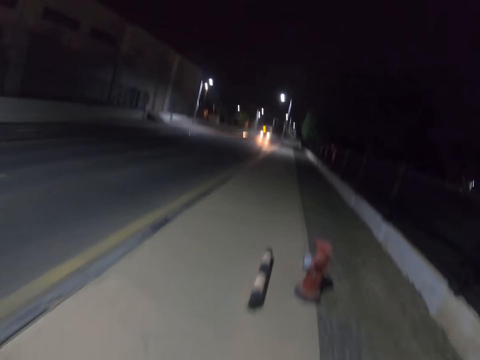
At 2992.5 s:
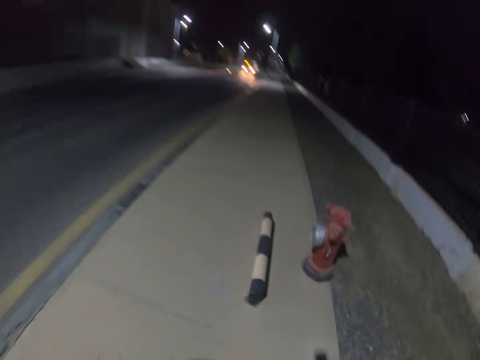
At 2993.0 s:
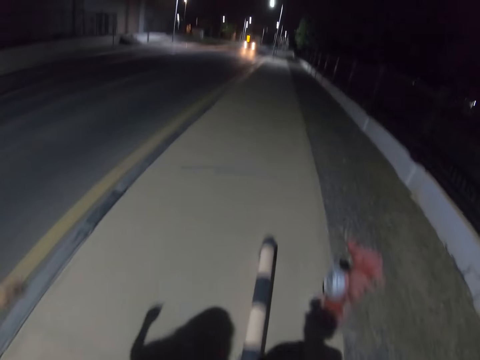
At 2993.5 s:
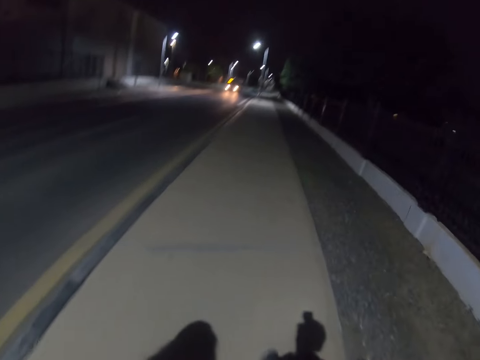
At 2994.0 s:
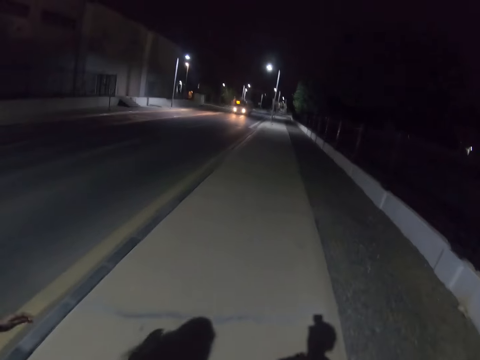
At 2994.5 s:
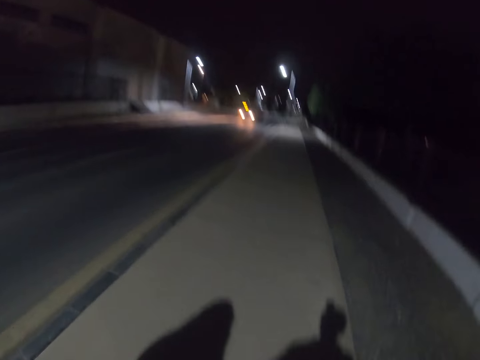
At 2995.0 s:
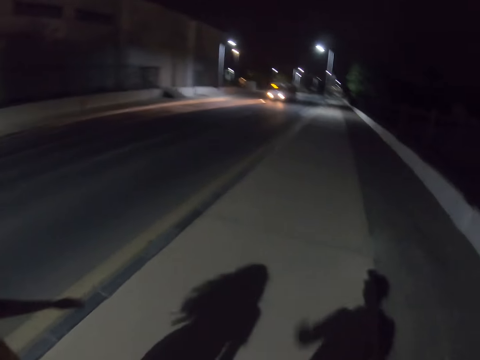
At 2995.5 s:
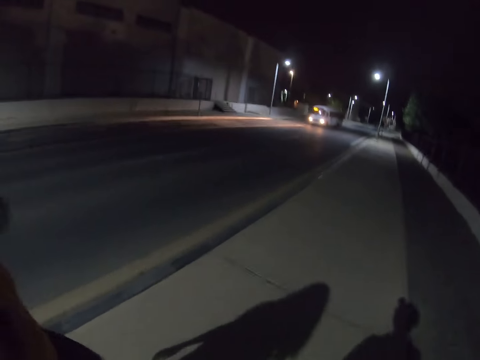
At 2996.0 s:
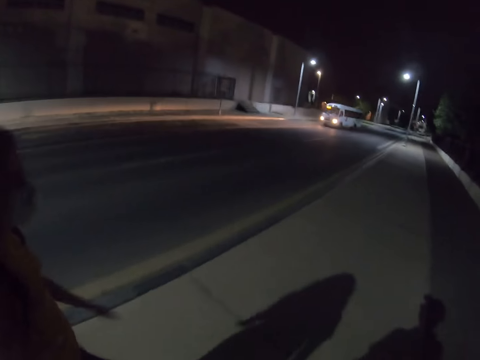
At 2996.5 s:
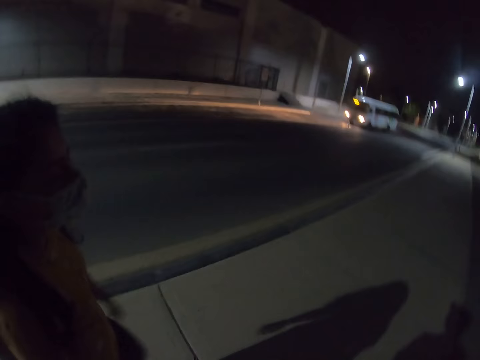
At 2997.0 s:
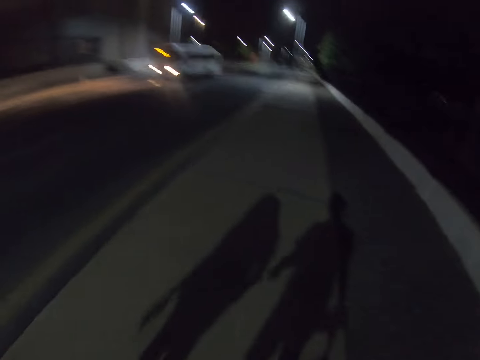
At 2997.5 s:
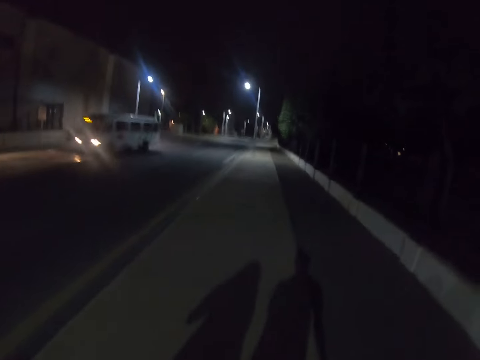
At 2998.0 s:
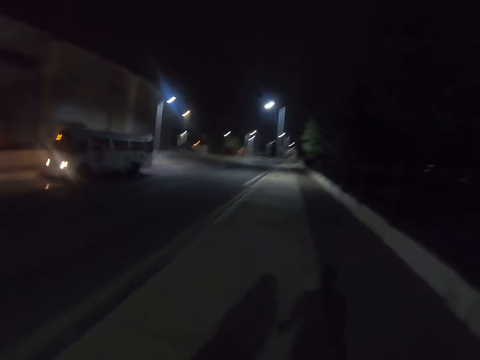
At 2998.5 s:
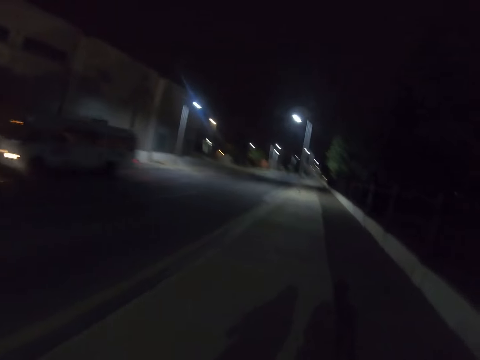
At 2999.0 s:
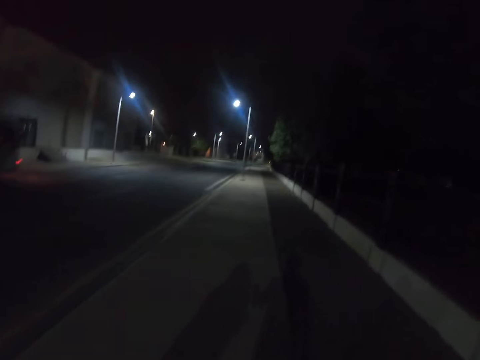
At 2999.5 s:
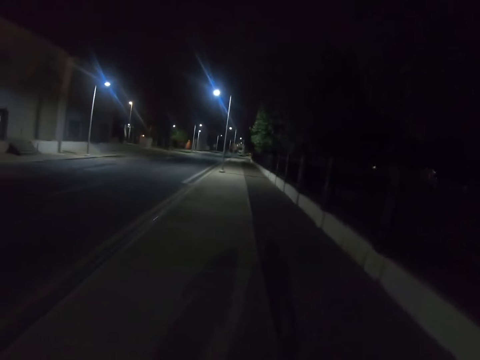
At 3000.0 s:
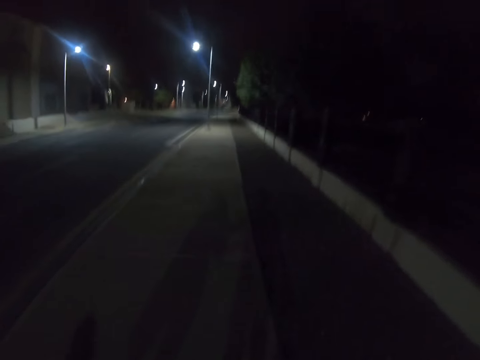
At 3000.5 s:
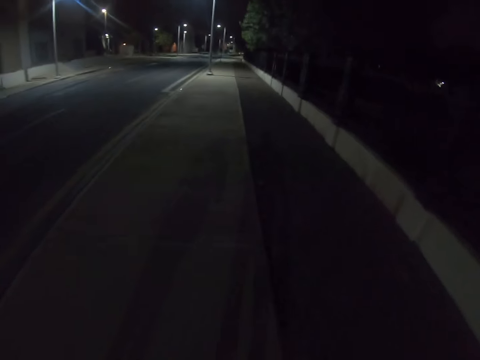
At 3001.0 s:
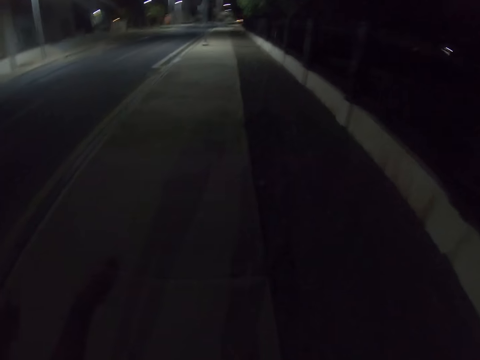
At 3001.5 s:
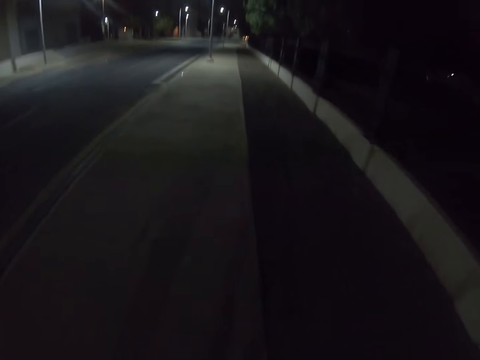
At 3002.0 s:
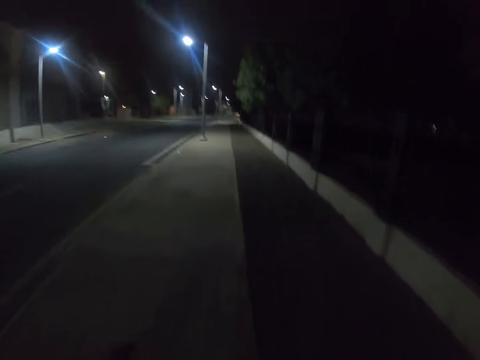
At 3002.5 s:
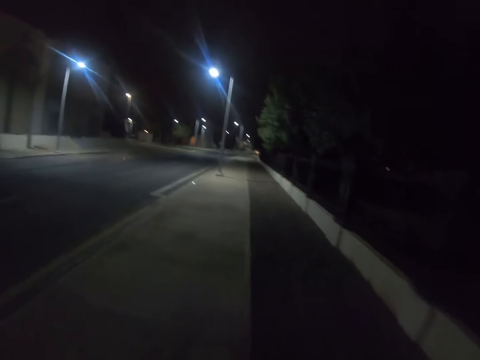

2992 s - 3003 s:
A woman walks around.

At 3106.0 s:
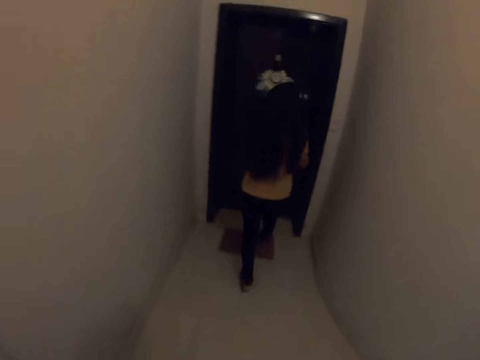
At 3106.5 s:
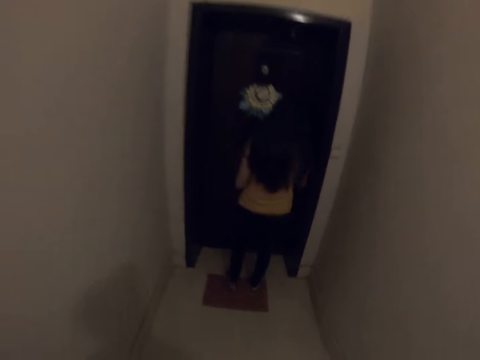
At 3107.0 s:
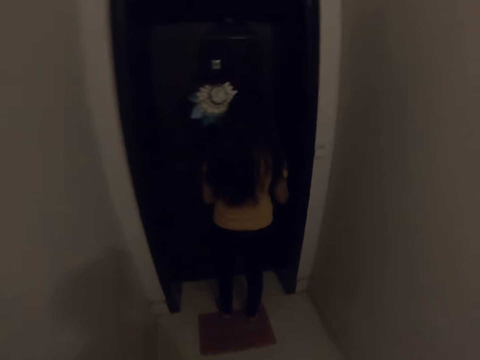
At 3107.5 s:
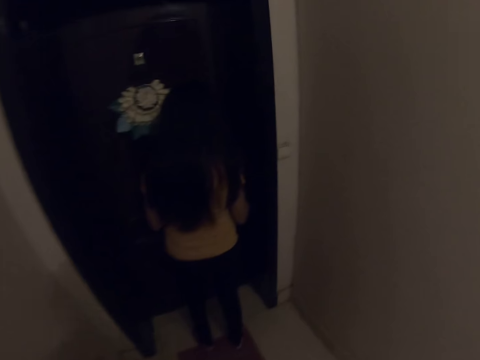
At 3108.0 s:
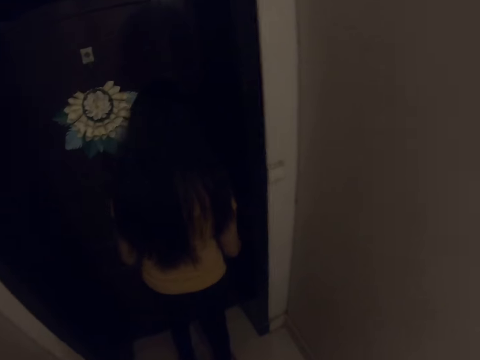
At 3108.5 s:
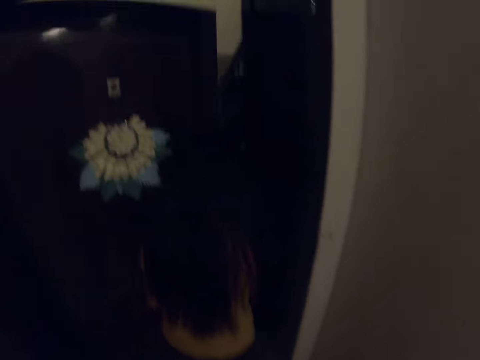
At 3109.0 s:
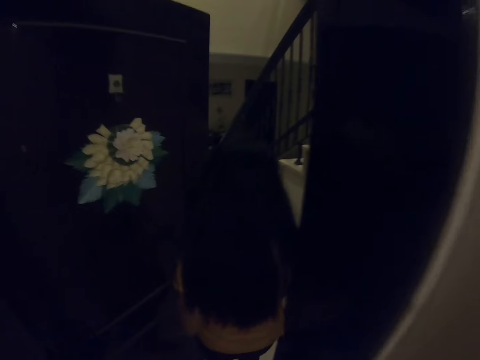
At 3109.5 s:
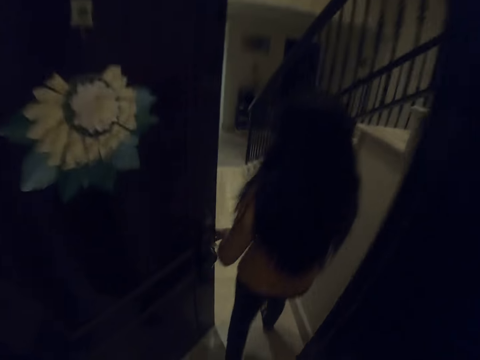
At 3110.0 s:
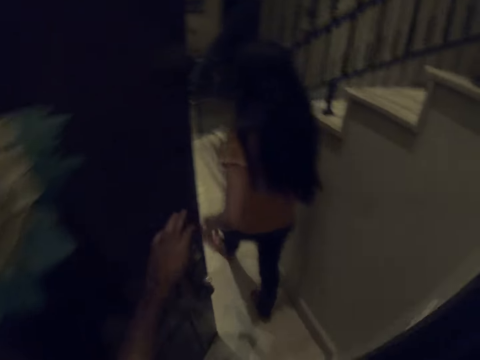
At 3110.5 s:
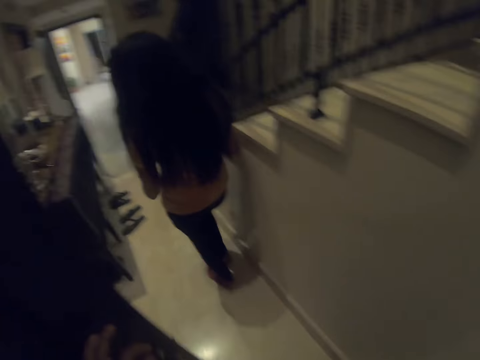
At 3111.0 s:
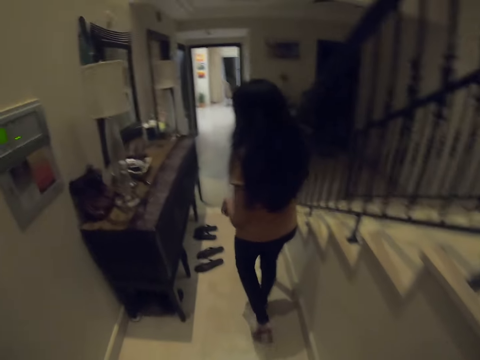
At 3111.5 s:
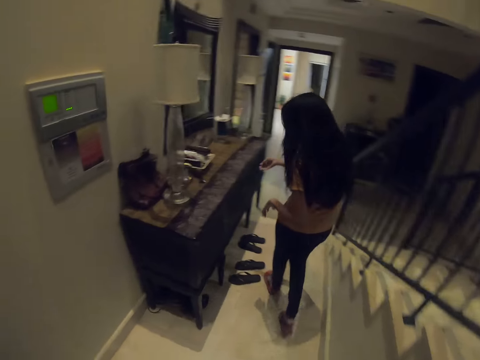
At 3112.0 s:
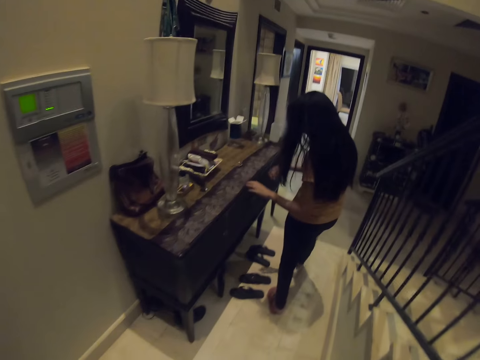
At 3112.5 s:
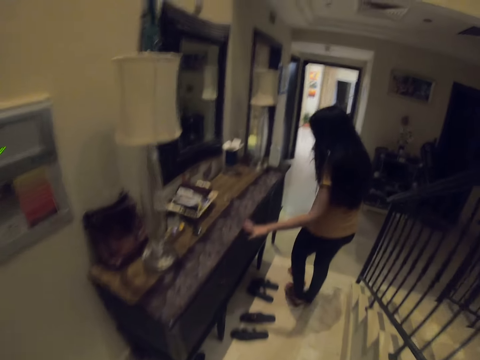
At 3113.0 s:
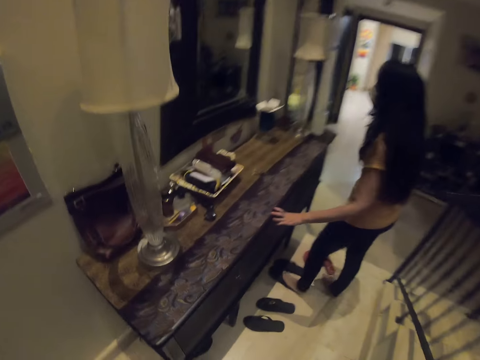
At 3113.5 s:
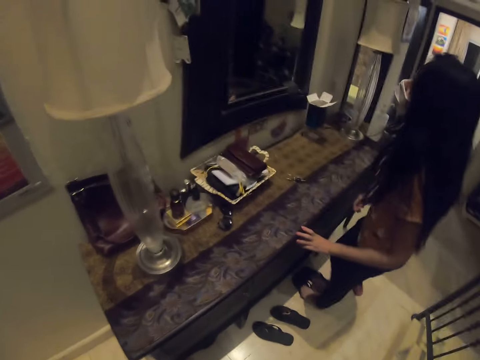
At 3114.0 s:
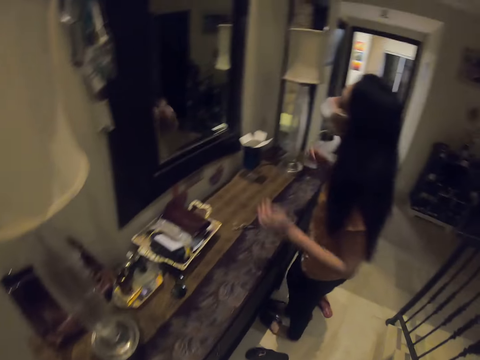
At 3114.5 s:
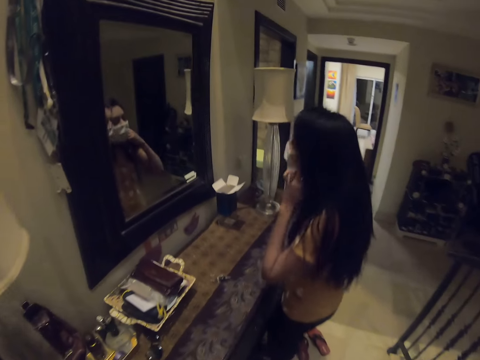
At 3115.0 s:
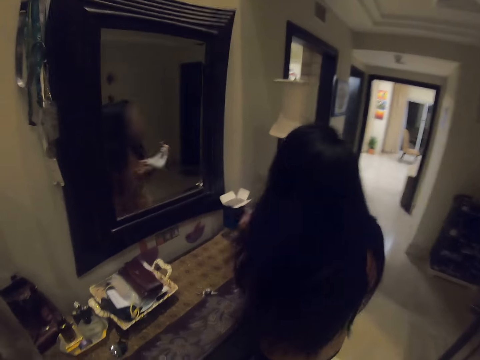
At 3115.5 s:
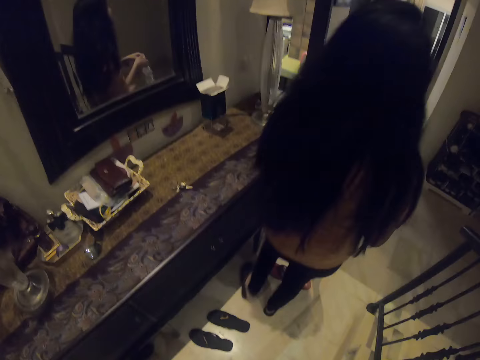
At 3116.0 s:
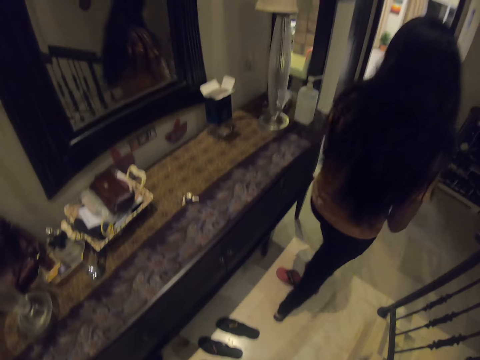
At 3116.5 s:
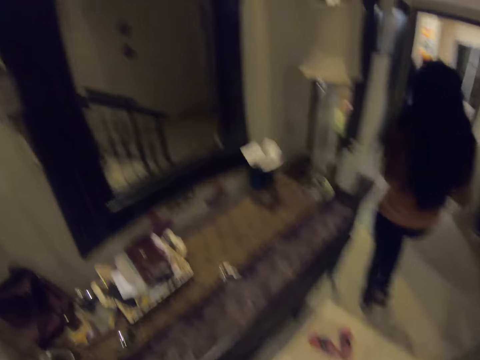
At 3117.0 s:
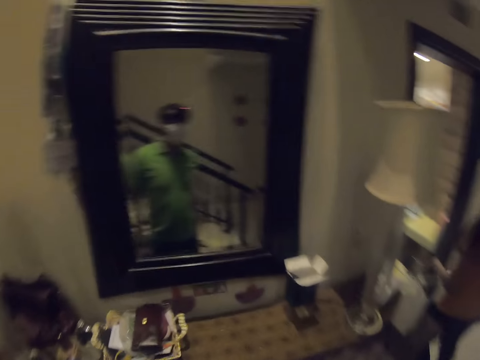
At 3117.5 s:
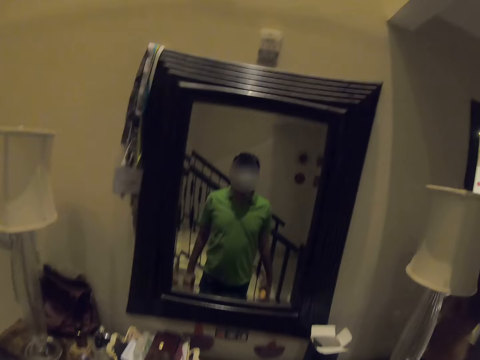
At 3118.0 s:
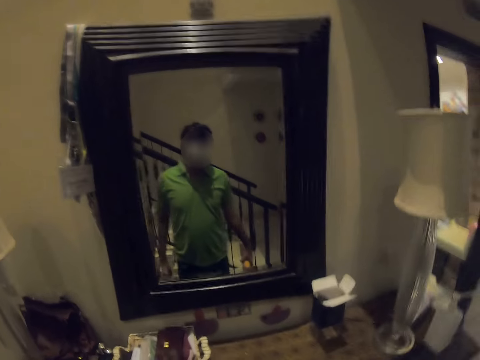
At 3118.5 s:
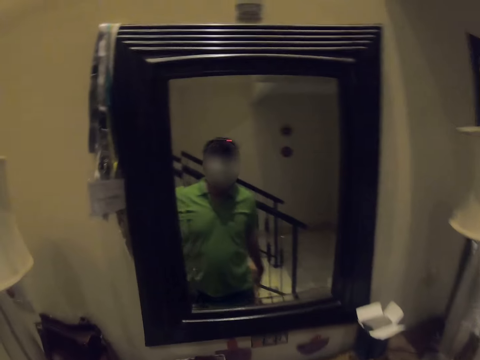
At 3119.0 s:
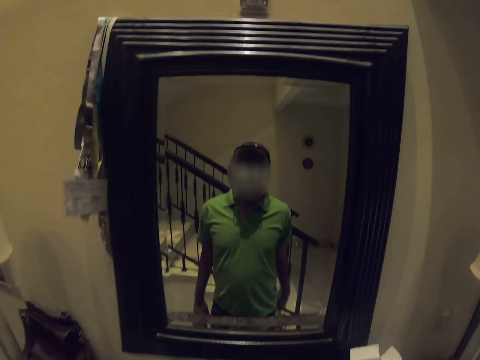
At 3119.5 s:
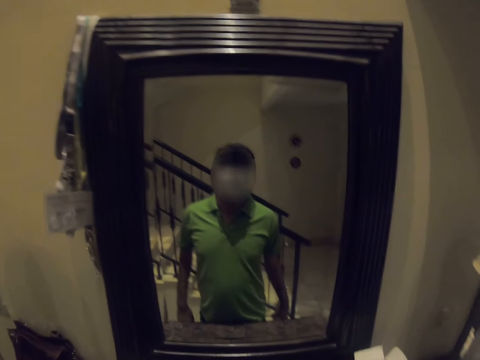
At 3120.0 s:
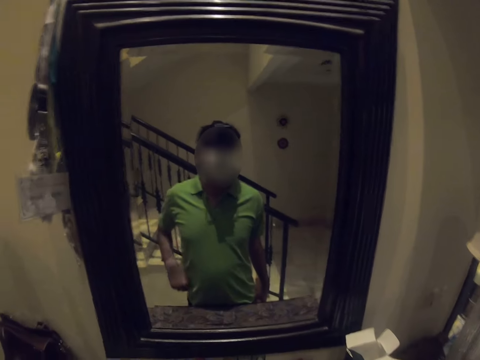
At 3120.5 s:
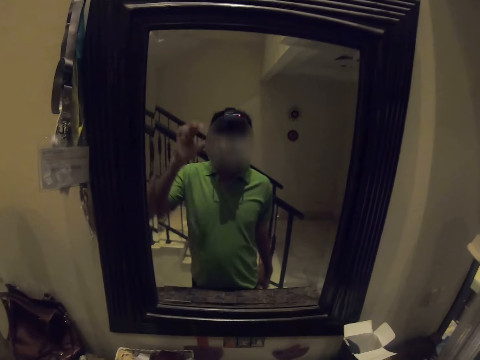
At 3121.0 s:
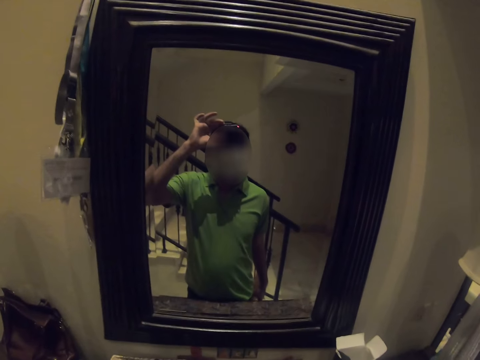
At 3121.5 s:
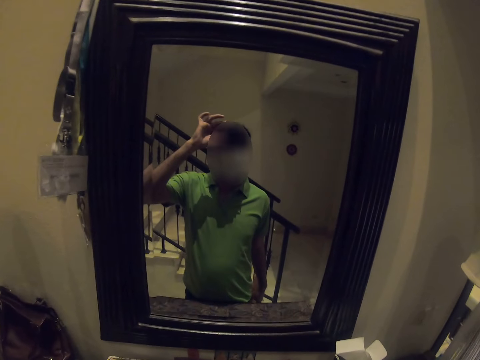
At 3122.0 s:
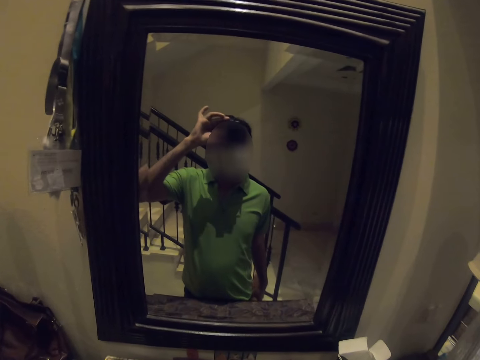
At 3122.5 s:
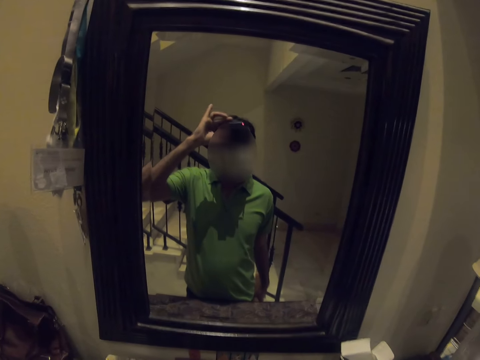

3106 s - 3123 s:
A woman opens the door and enters a room. The camera wearer enters the room. The woman puts the keys on the table, wears the slippers, removes her mask and walks around the room. The camera wearer looks at himself in a mirror. He looks around.
